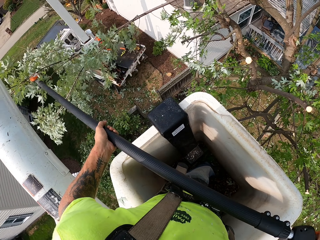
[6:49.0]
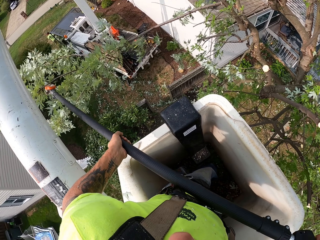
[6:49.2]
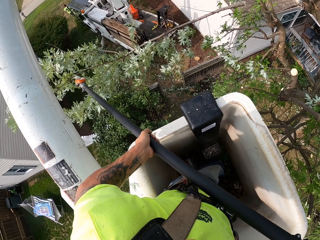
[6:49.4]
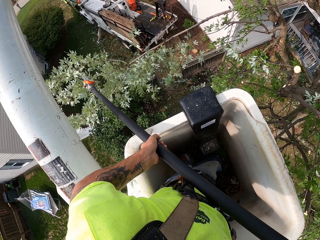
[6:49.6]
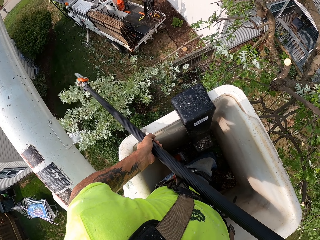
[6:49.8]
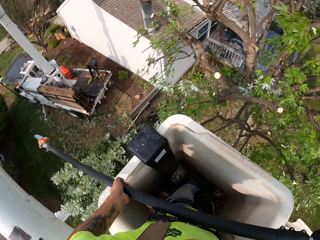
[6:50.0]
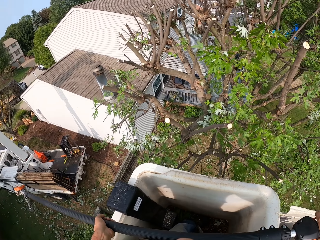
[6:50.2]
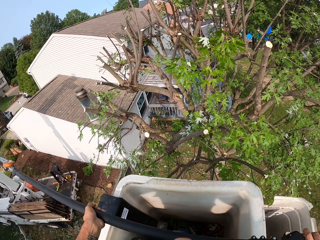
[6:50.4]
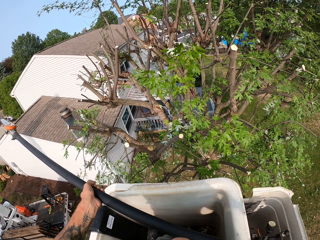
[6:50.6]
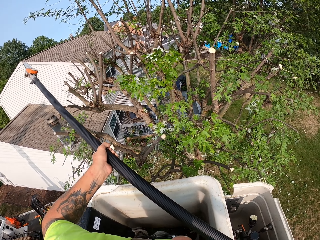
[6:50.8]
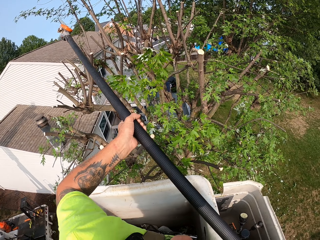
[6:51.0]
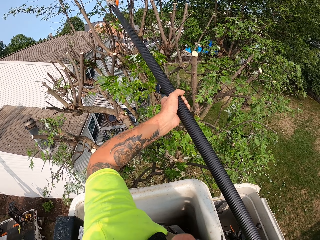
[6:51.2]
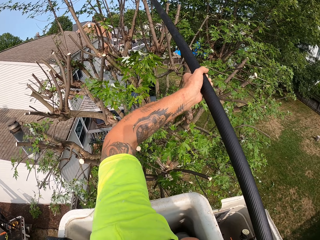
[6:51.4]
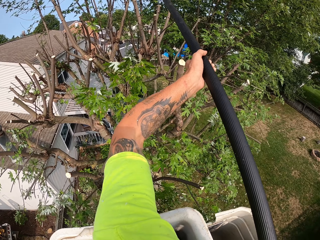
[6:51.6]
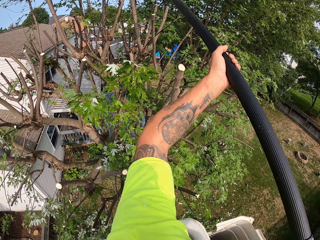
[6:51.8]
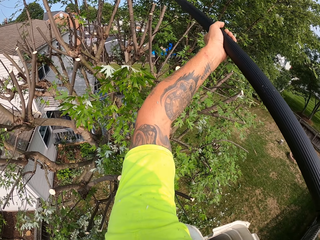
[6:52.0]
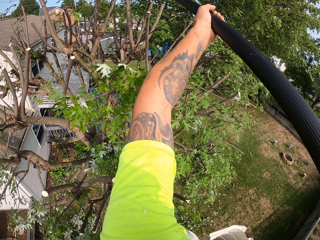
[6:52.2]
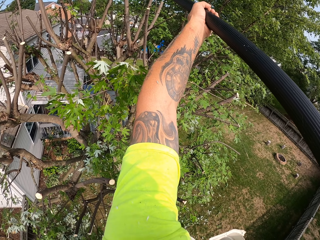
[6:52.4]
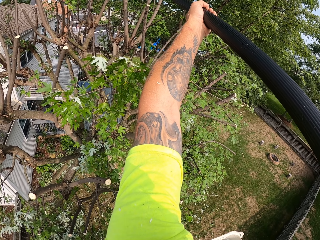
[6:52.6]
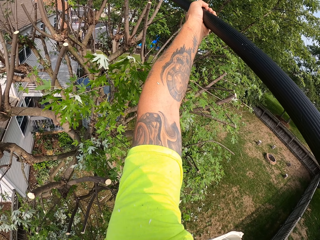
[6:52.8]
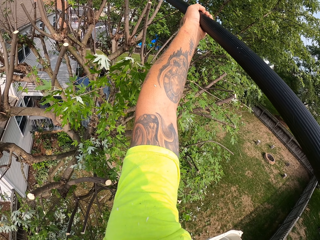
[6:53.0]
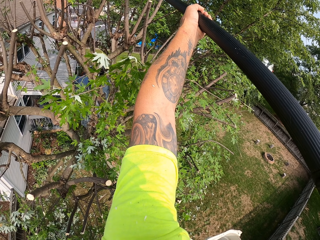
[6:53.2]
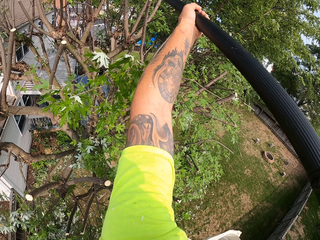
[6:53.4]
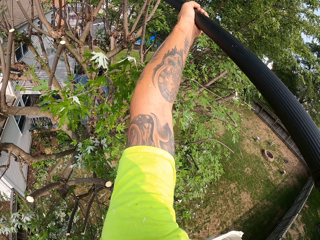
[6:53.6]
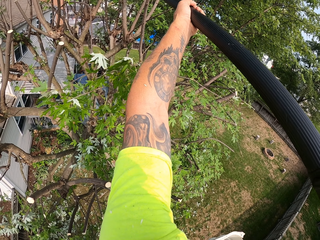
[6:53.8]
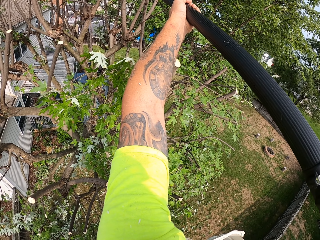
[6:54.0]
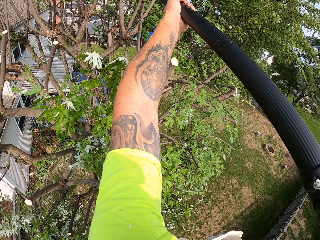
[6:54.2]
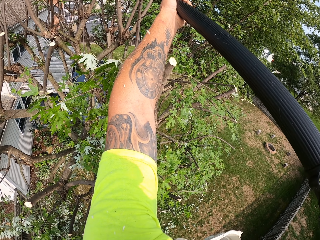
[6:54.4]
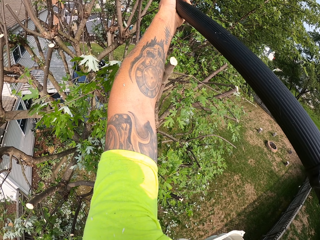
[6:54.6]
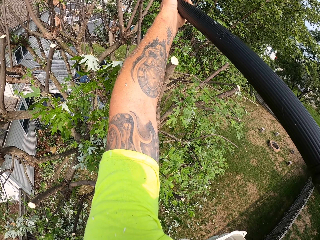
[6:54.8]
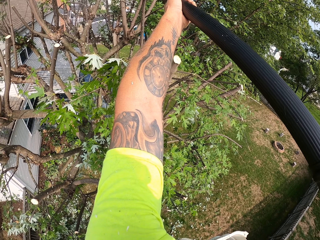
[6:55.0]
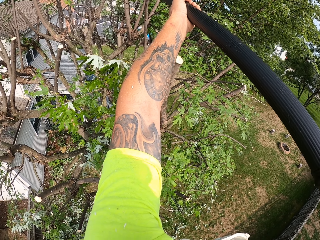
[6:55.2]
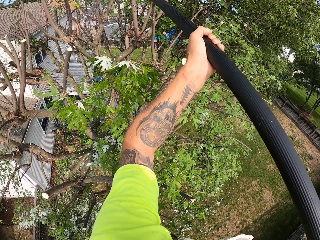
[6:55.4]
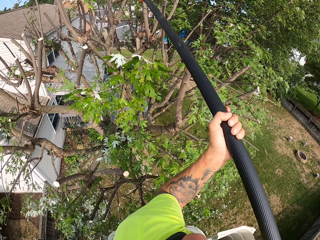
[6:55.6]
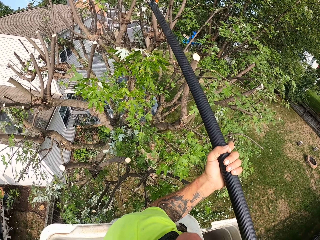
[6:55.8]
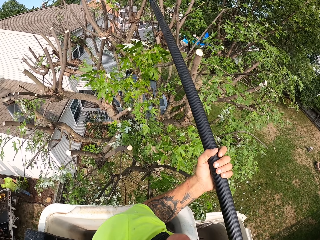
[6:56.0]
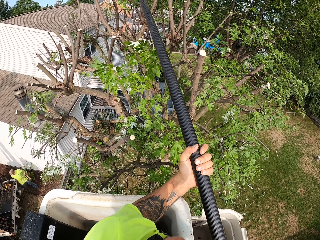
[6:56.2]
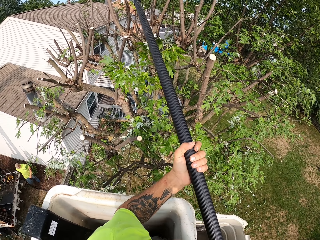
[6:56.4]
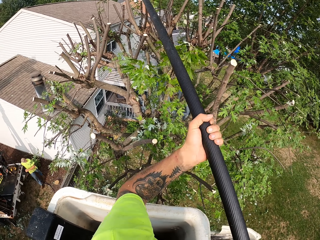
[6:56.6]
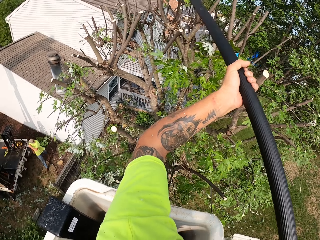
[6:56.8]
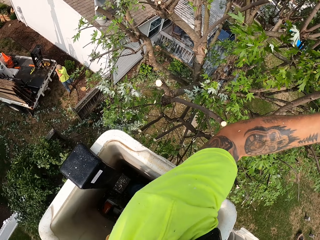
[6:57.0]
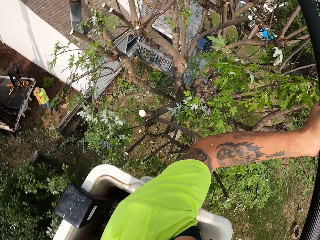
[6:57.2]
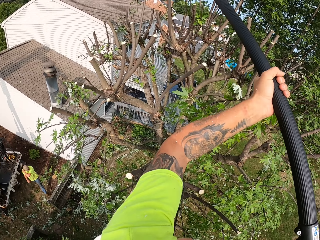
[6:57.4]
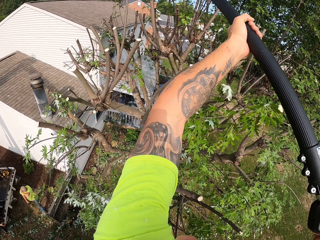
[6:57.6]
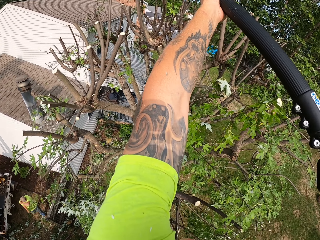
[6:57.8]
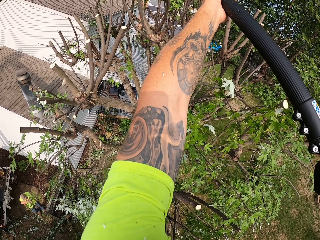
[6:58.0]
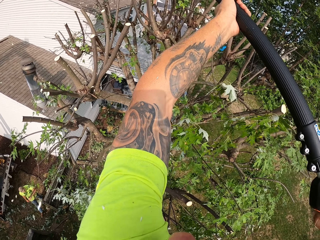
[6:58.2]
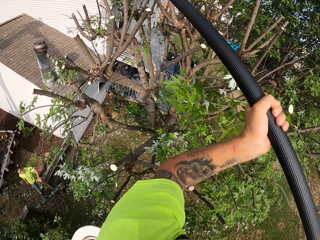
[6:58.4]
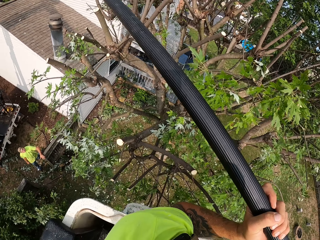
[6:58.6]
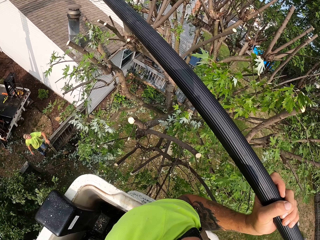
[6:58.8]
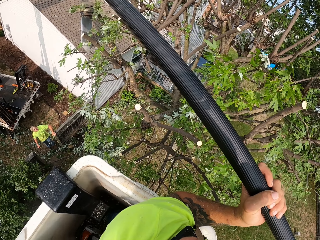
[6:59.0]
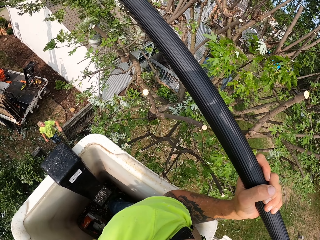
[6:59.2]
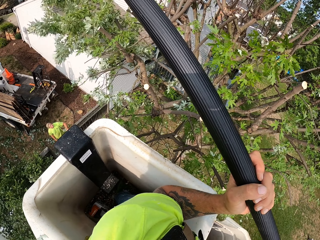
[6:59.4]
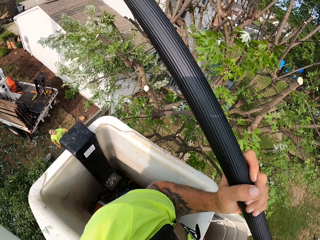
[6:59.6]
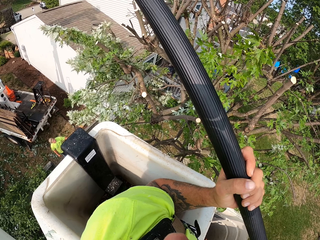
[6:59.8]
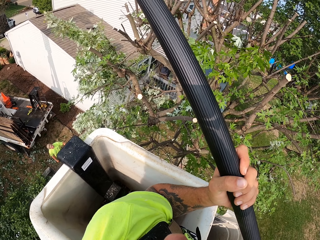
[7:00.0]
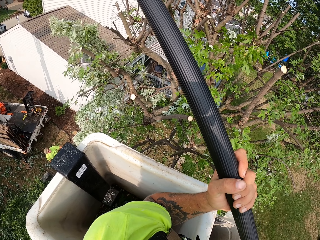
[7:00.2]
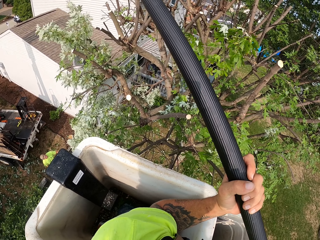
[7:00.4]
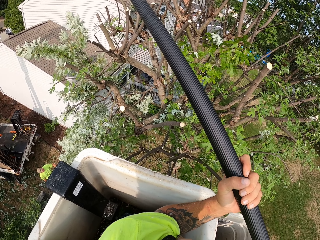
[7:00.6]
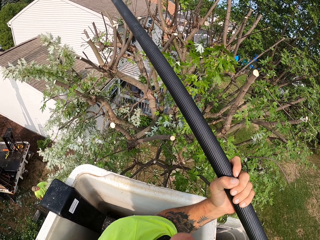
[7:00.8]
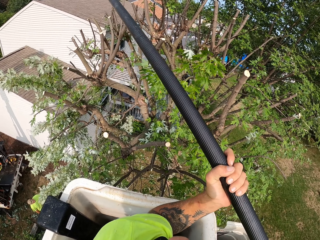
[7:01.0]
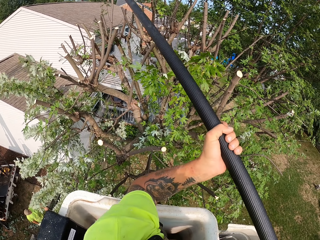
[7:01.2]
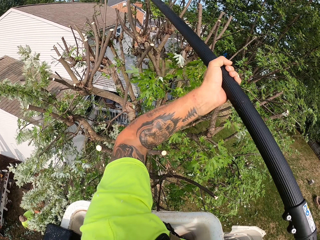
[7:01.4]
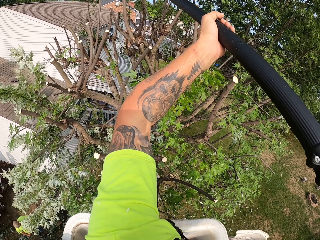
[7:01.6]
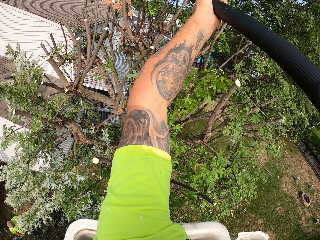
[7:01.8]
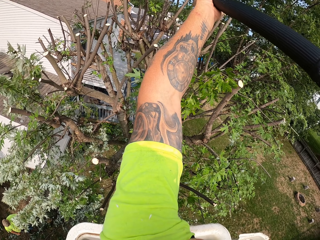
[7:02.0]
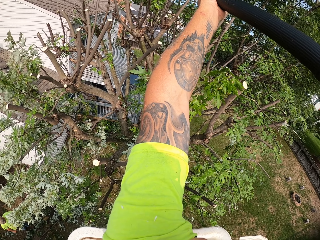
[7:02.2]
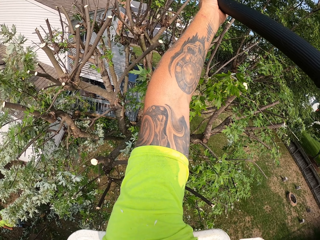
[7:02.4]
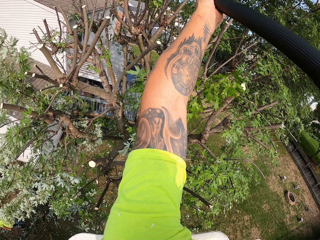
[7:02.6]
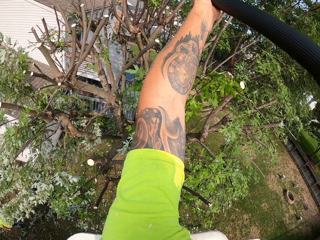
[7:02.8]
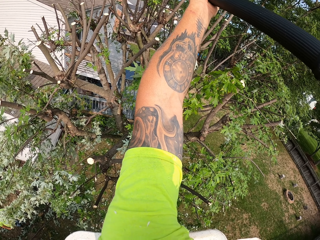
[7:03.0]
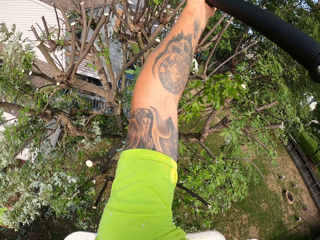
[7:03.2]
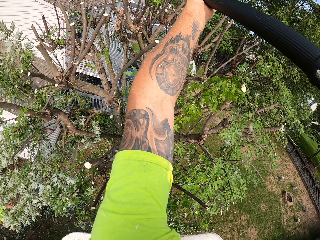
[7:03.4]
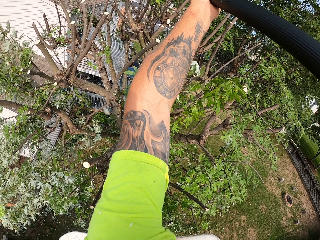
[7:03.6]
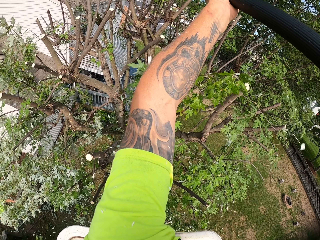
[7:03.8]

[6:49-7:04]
The camera wearer cuts the branches. They push the branch downwards.

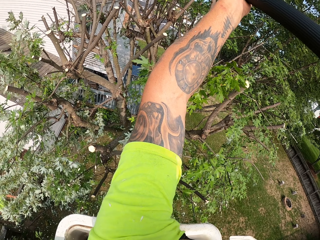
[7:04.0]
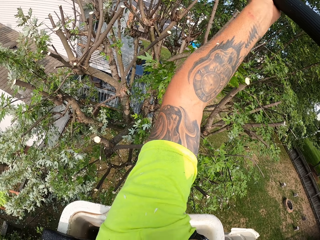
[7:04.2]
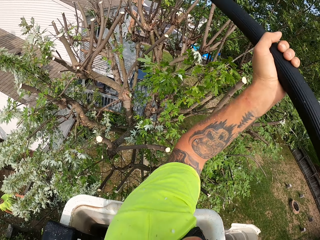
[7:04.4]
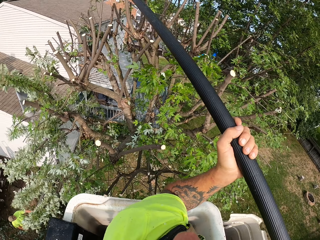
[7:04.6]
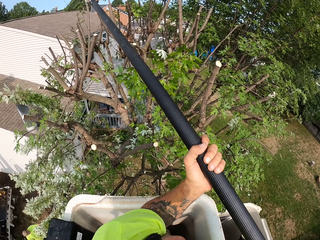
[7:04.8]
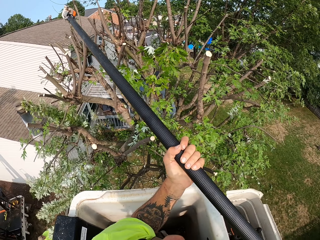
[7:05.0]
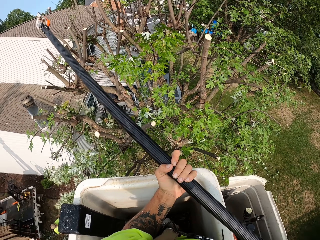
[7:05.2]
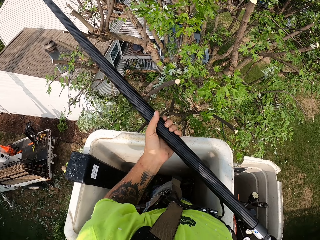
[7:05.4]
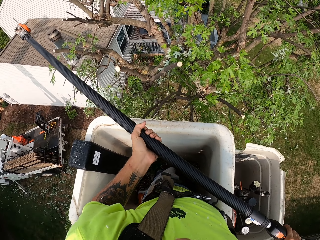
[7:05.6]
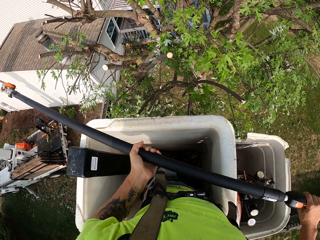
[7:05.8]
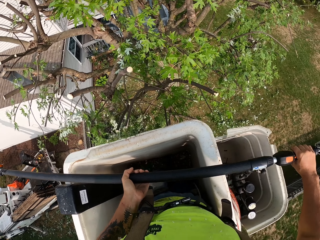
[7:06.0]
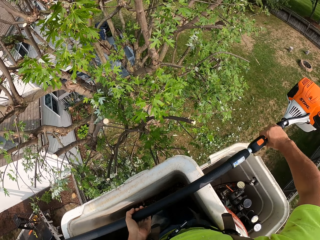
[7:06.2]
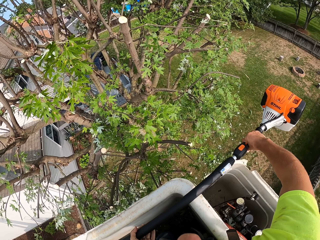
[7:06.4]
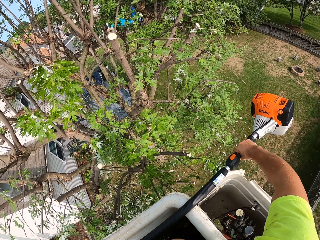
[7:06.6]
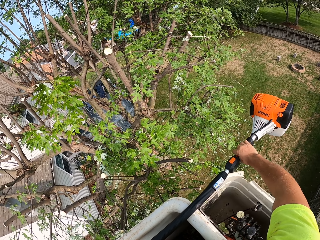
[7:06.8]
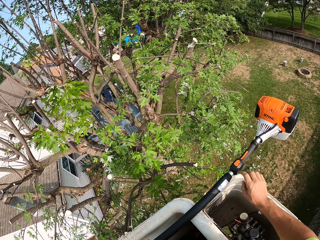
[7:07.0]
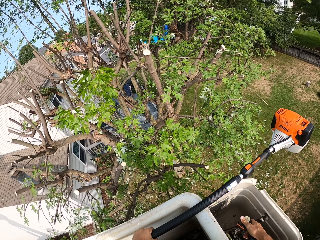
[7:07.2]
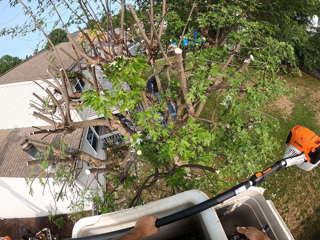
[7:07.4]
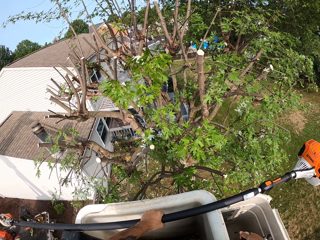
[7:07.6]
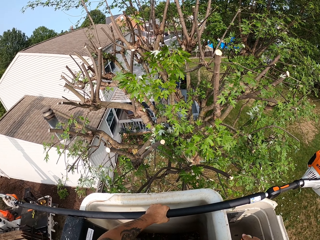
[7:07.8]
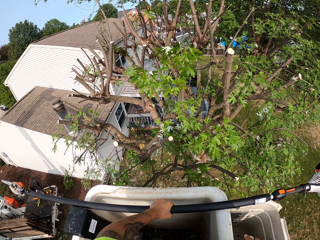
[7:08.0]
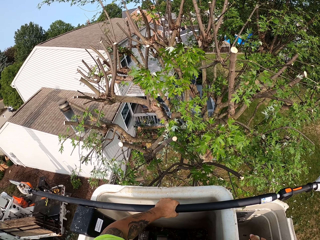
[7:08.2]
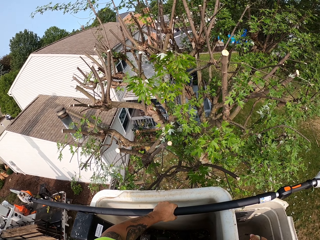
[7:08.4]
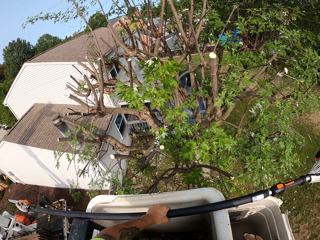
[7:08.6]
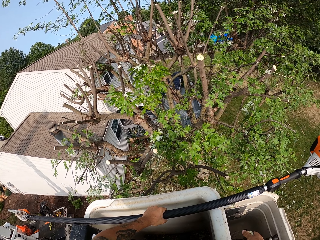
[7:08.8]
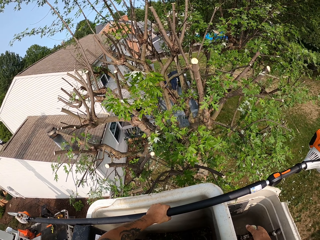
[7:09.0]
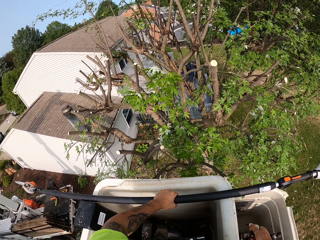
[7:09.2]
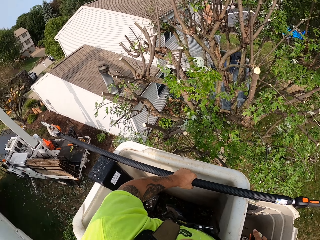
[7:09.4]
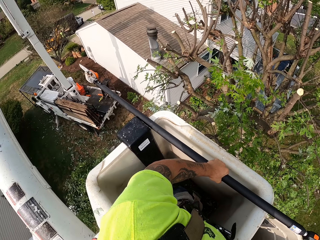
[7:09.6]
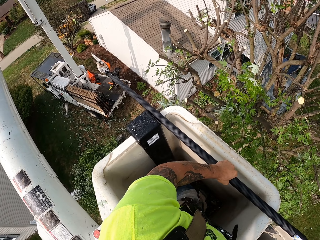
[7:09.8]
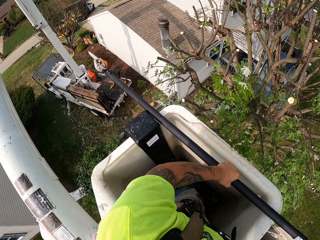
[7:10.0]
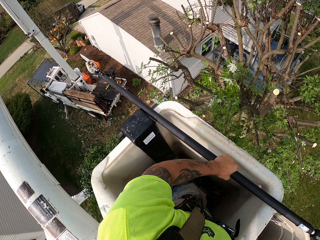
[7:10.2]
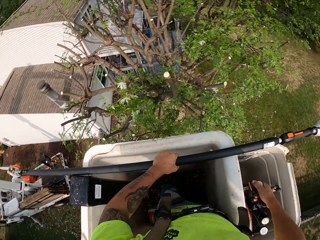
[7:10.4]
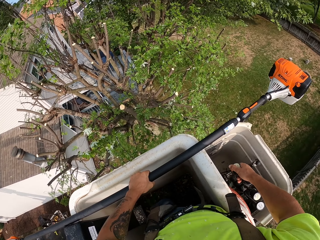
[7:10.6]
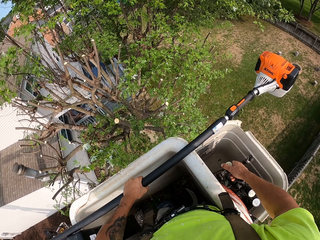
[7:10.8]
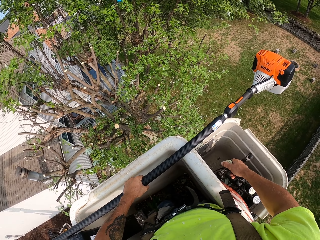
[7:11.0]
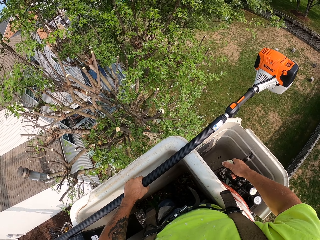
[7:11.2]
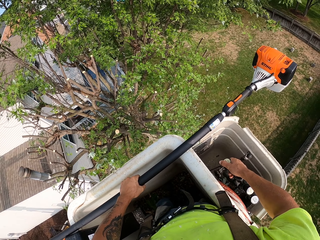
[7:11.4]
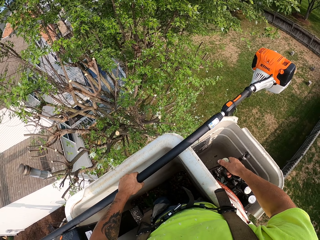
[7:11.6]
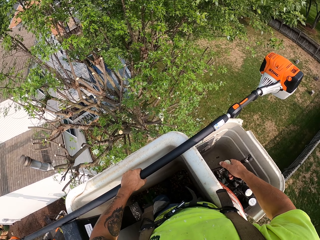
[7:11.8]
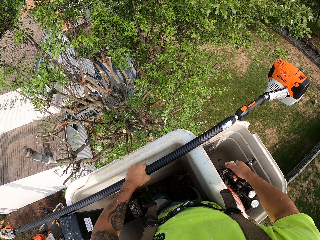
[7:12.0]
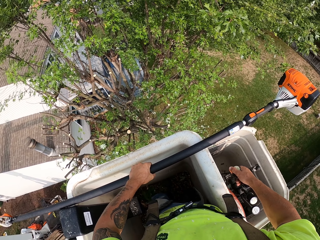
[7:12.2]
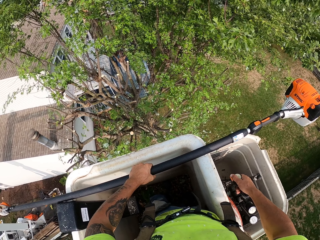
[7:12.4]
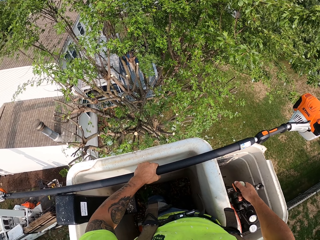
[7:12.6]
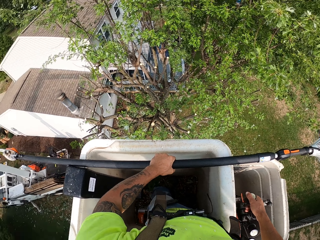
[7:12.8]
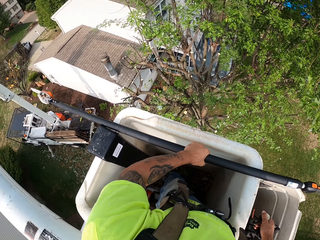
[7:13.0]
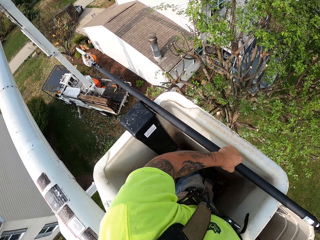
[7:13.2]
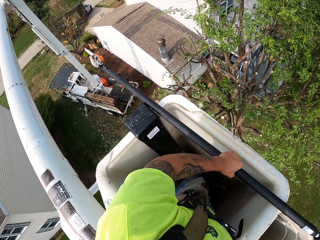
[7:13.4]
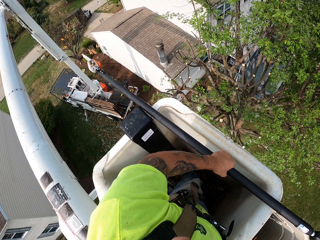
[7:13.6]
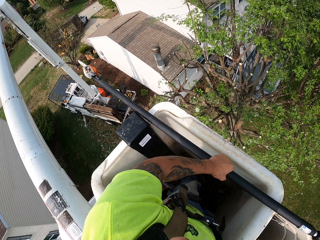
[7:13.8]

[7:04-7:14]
The camera wearer places the pole saw onto the crane with both hands. He looks around. He holds the pole saw in his left hand. He operates the crane gear with his right hand. He operates the tree trimming truck.
